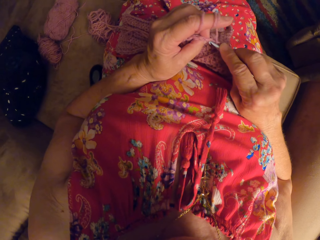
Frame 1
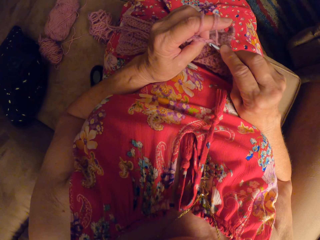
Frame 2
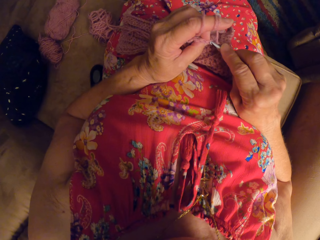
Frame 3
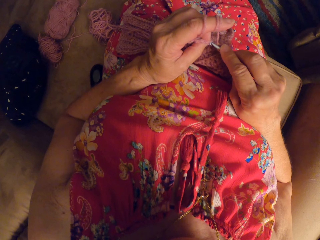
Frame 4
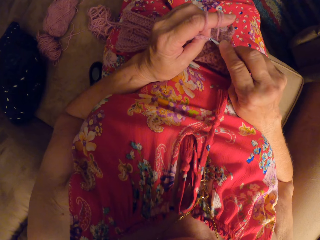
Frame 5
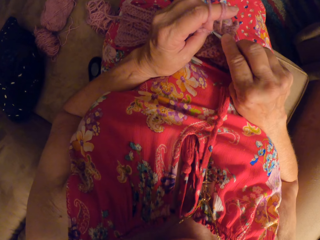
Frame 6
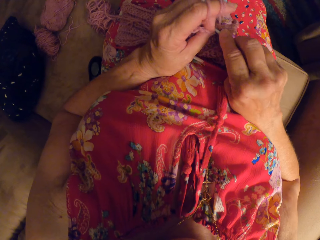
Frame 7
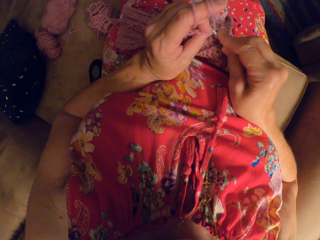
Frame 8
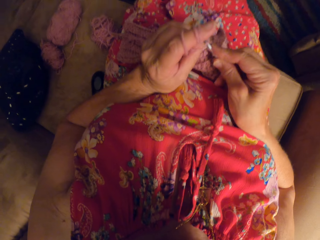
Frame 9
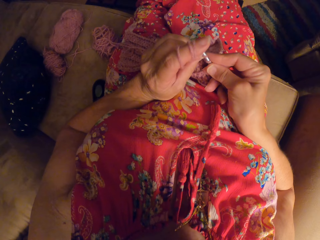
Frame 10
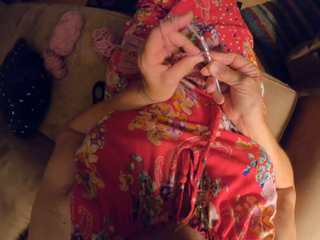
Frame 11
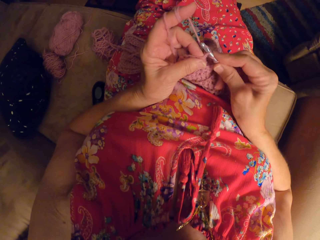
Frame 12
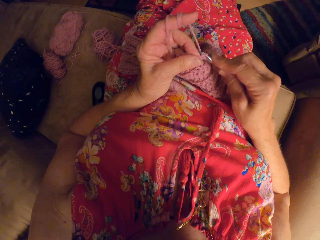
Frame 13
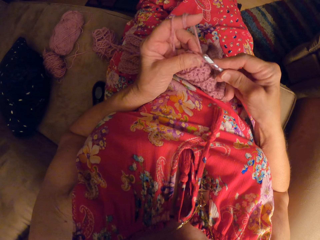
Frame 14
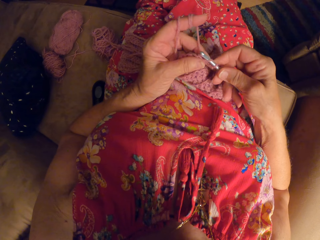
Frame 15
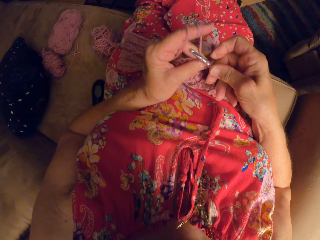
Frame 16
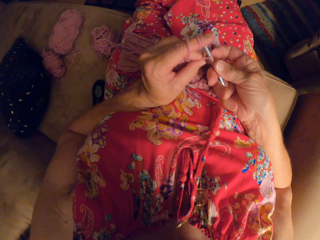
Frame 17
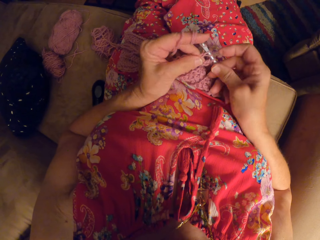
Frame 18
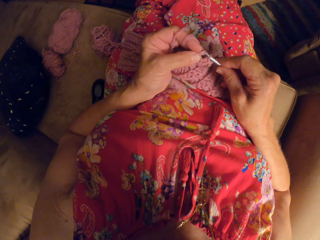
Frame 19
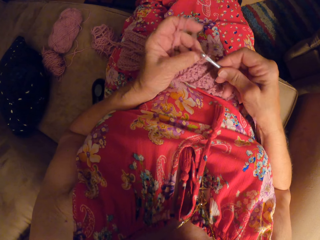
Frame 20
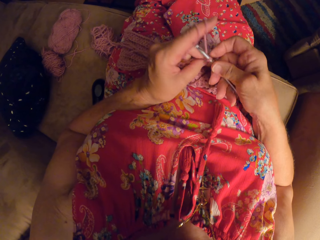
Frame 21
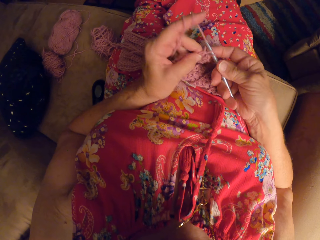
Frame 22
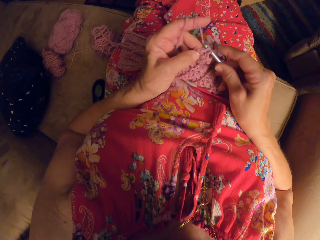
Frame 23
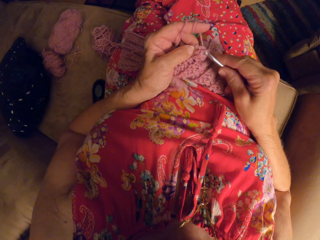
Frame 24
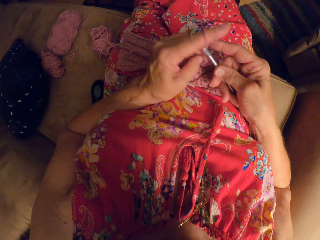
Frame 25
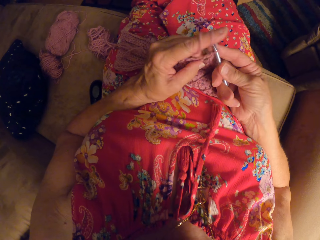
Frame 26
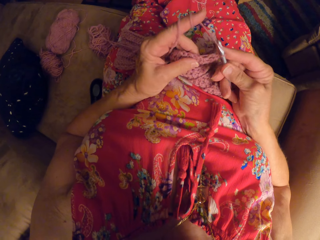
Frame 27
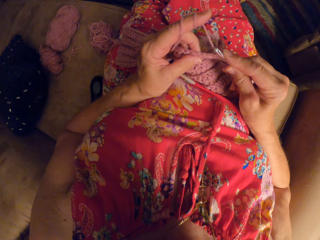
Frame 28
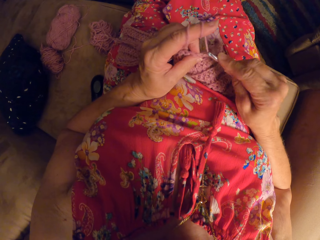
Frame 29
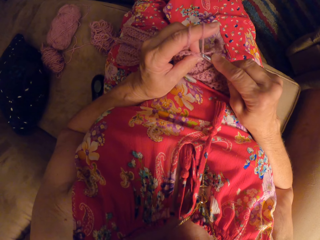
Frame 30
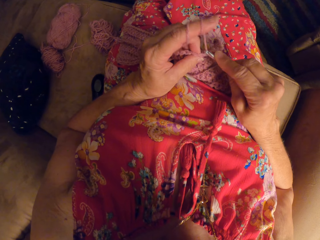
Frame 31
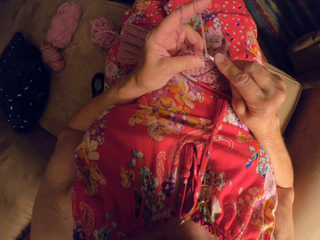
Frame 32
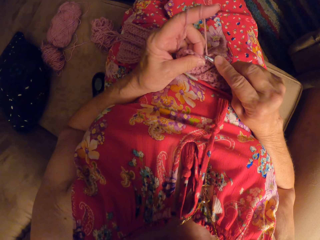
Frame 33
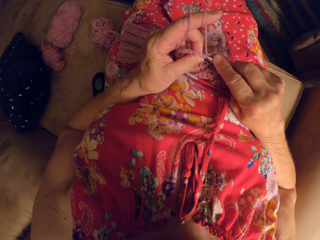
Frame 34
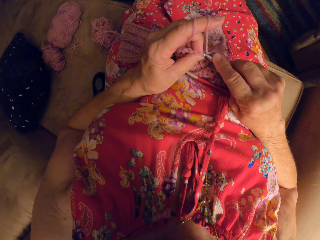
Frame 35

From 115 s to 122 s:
The camera wearer knits the piece of garment with the knitting pin.

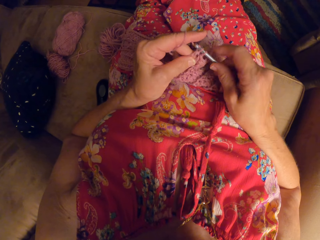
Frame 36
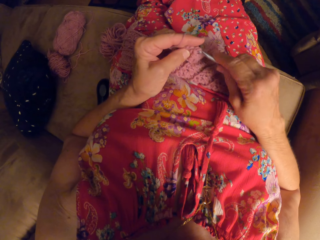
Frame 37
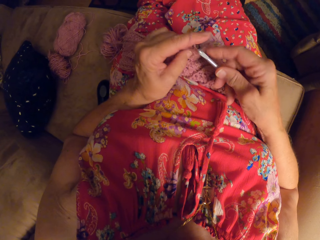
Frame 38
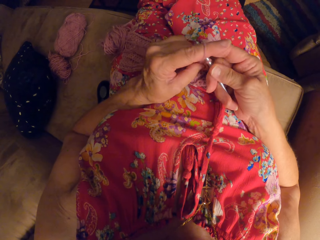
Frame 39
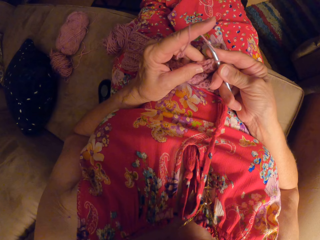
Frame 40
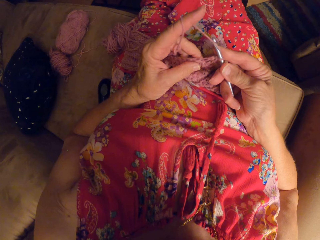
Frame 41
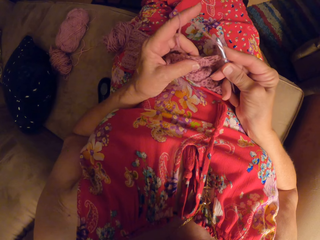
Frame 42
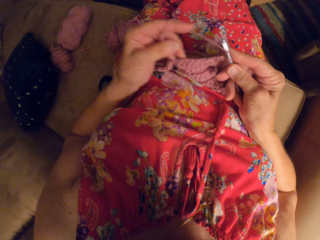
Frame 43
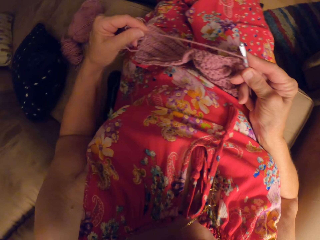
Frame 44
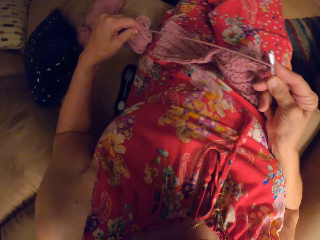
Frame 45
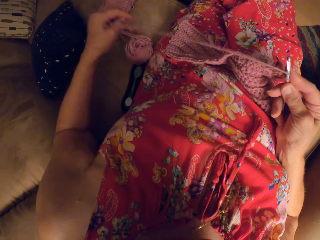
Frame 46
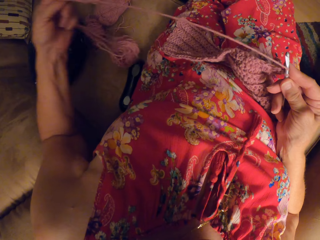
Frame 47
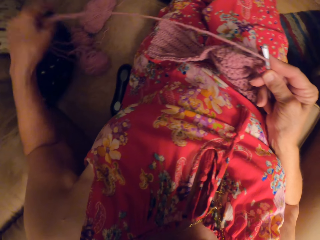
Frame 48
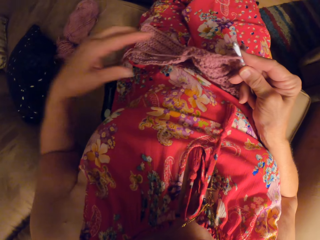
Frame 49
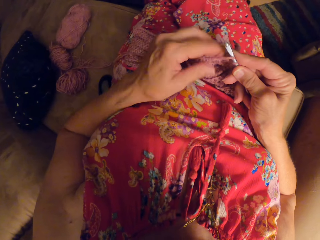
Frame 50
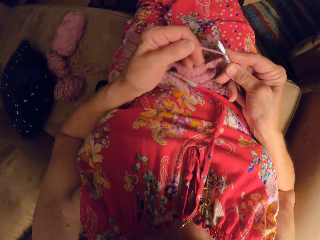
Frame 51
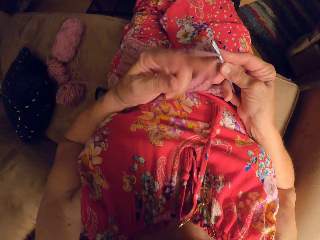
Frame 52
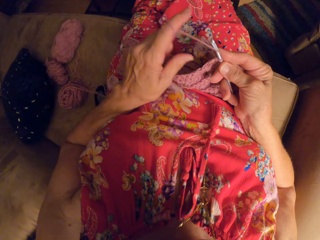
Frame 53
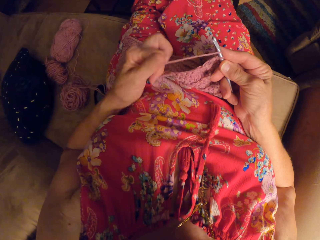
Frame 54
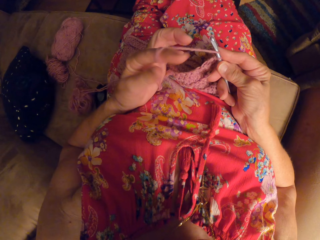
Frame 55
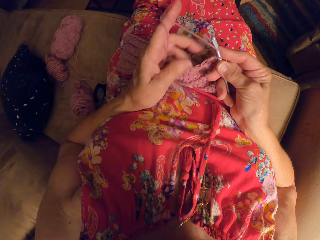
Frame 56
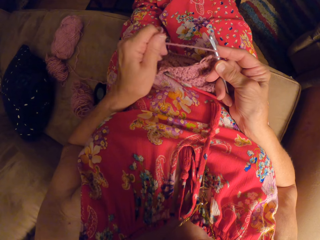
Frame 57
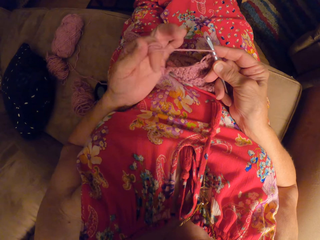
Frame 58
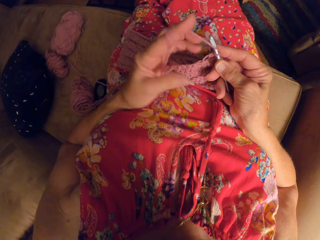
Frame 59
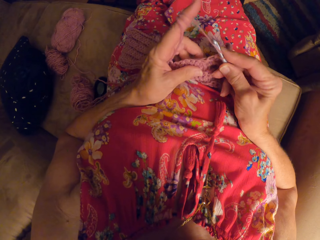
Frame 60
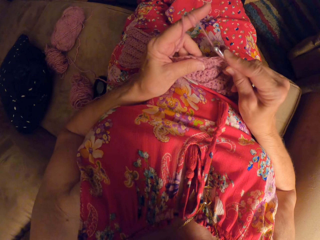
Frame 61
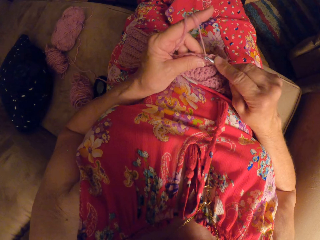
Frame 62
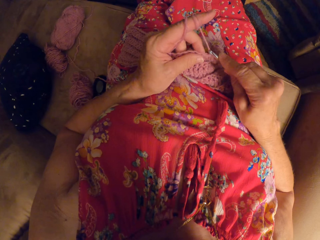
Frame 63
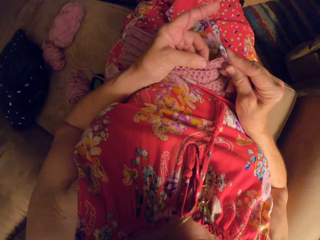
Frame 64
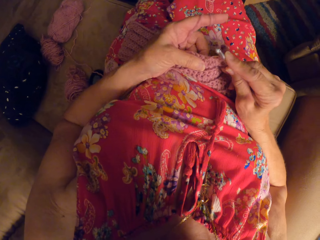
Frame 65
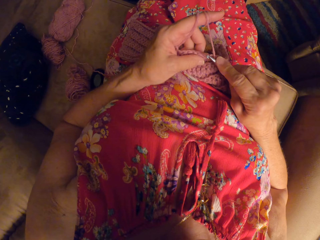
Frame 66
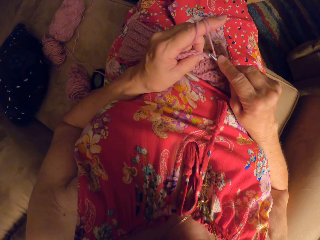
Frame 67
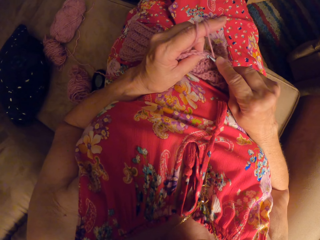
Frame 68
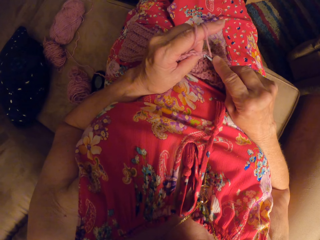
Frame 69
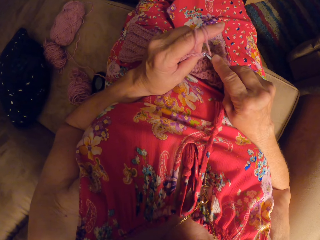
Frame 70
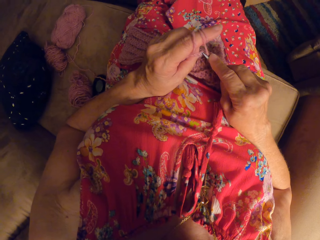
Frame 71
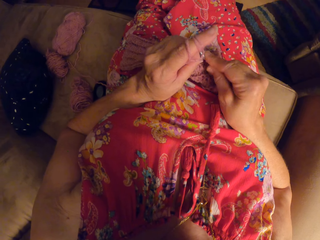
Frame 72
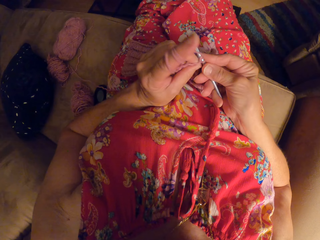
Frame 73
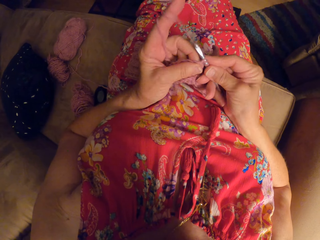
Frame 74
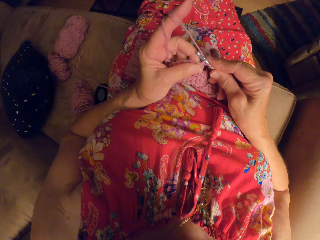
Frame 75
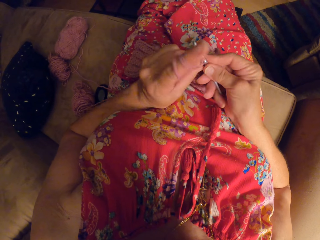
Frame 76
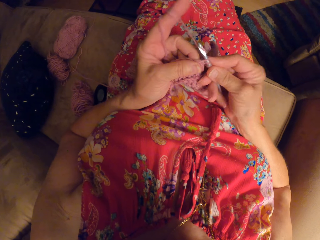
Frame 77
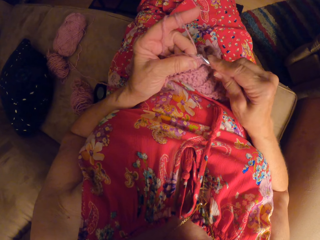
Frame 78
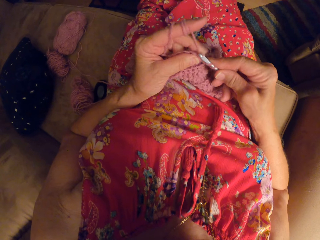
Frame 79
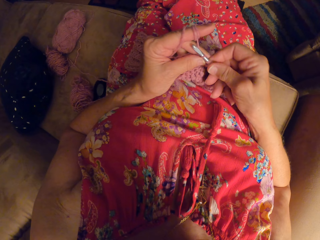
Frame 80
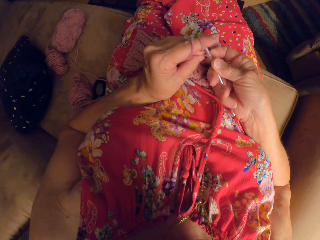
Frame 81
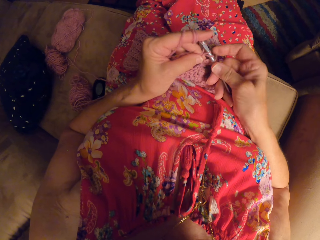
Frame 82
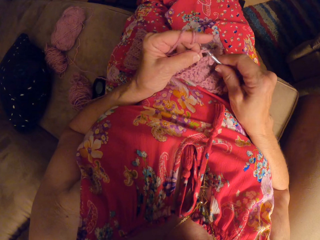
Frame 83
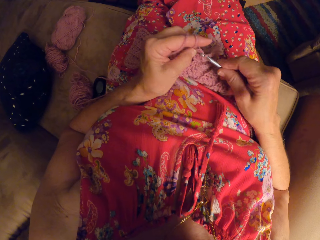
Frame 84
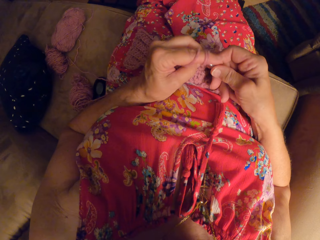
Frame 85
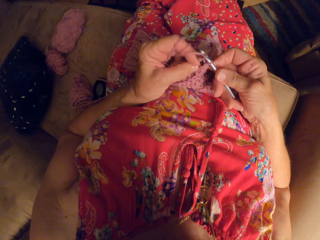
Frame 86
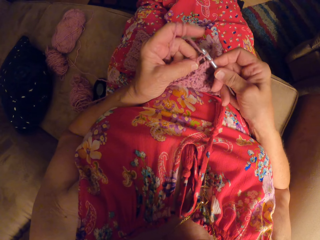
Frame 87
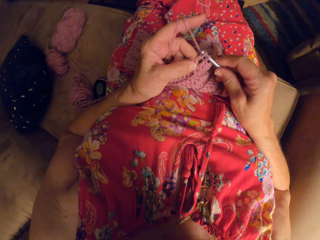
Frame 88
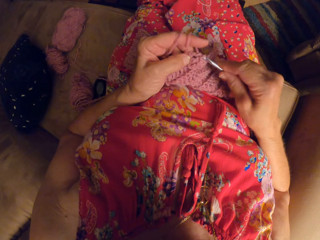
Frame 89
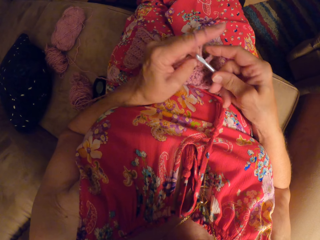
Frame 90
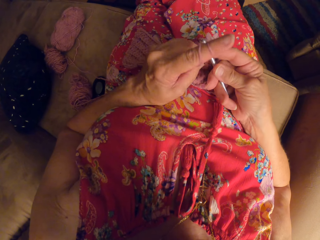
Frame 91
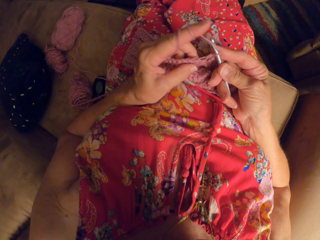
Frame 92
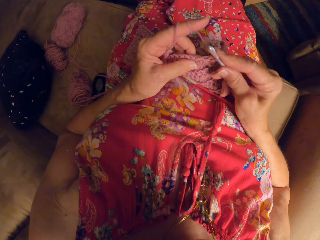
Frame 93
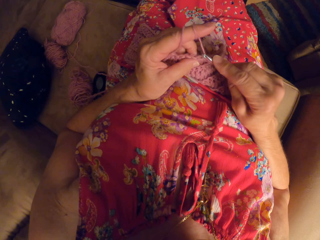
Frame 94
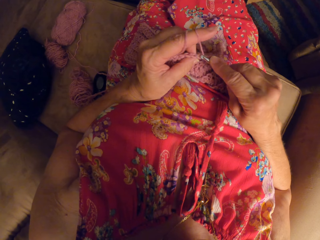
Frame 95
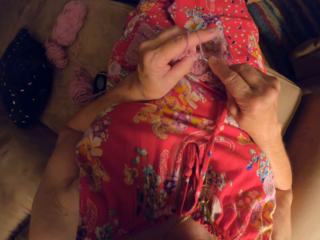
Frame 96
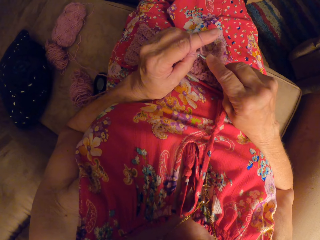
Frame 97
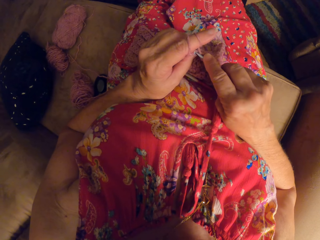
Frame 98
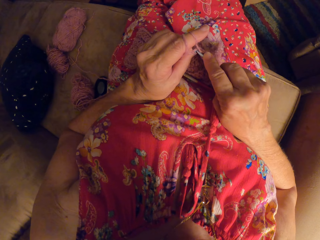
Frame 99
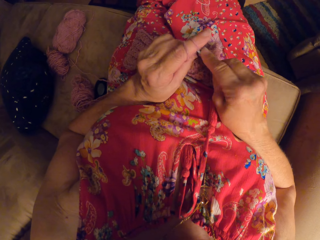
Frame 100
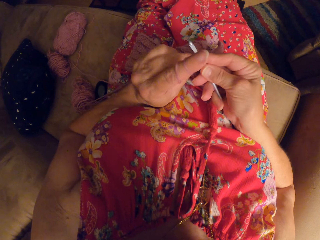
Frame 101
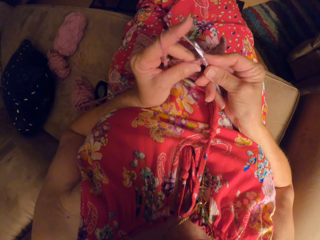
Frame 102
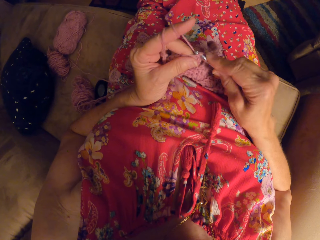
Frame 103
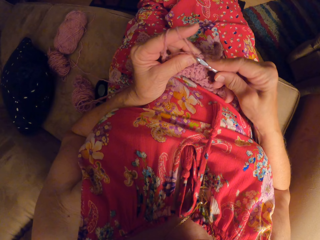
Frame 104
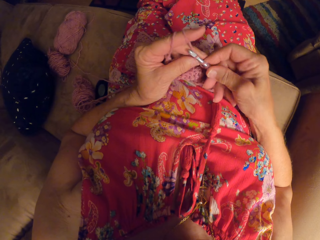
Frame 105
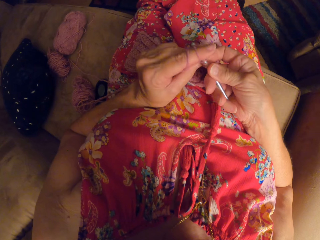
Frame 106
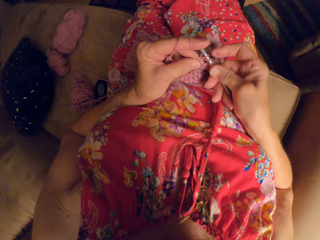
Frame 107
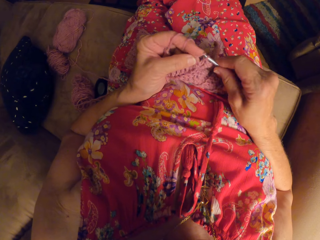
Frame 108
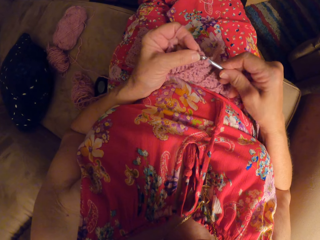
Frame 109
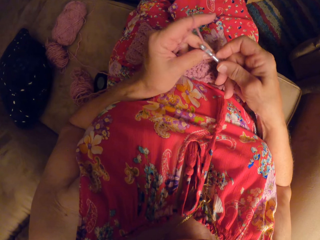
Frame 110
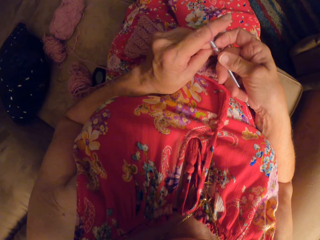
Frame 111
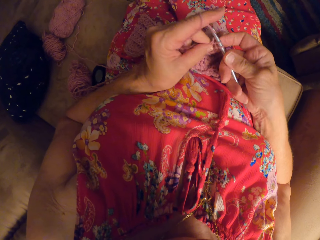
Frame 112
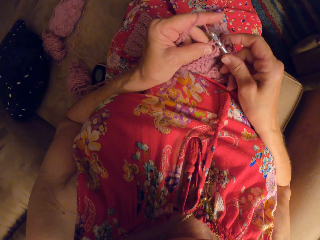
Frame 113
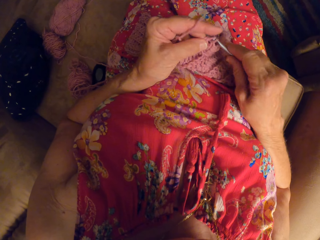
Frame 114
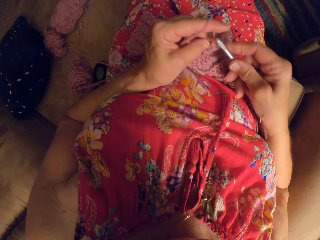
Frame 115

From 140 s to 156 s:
The camera wearer stretches the yarn with her left hand. She loops the yarn round her left finger. She knits the piece of garment with the knitting pin.
